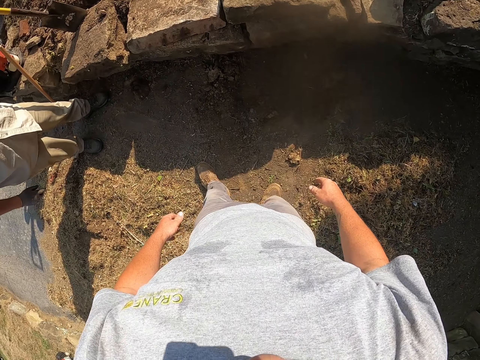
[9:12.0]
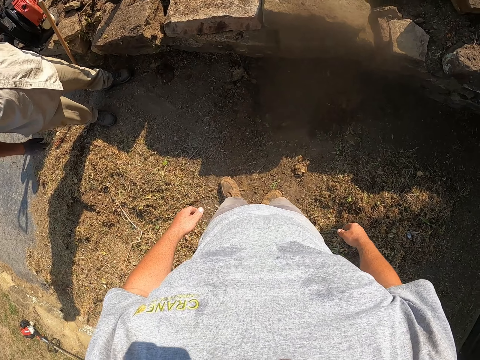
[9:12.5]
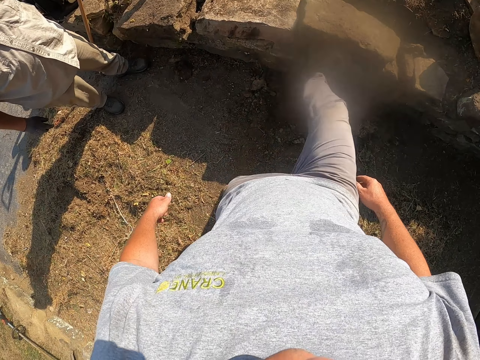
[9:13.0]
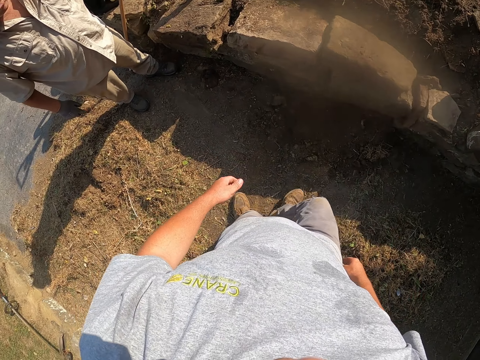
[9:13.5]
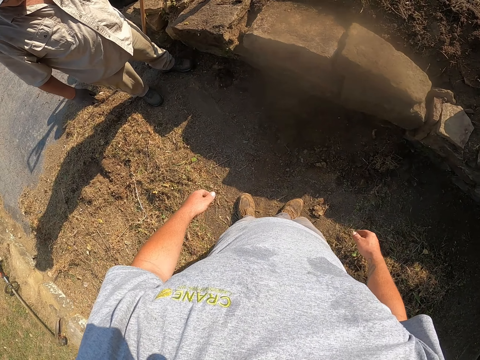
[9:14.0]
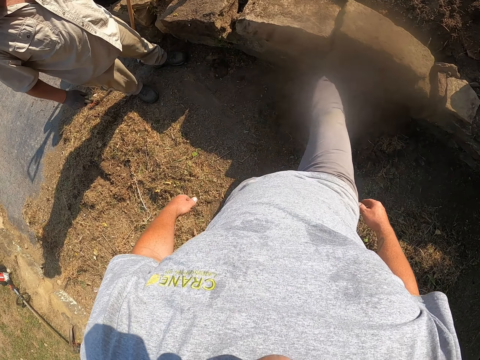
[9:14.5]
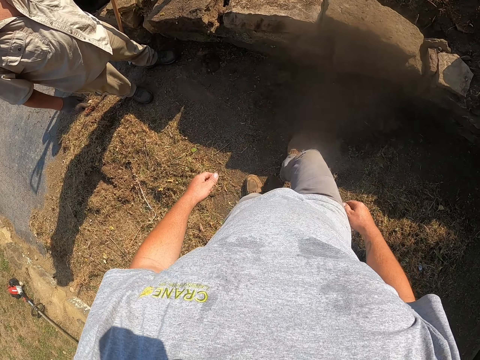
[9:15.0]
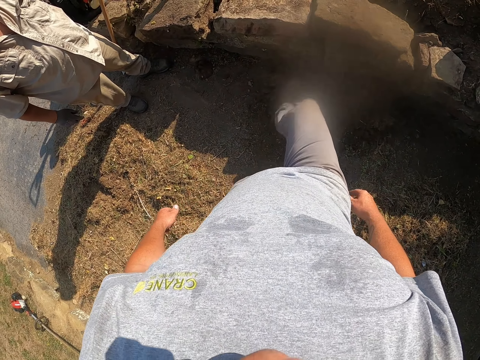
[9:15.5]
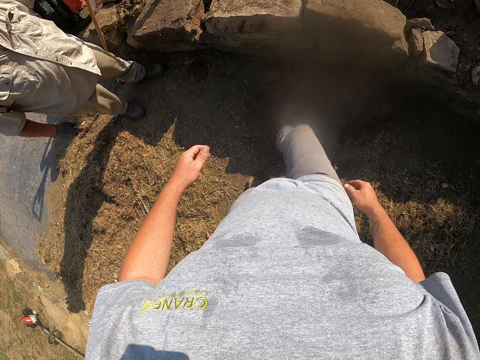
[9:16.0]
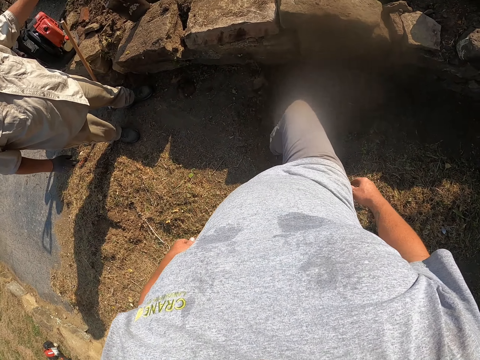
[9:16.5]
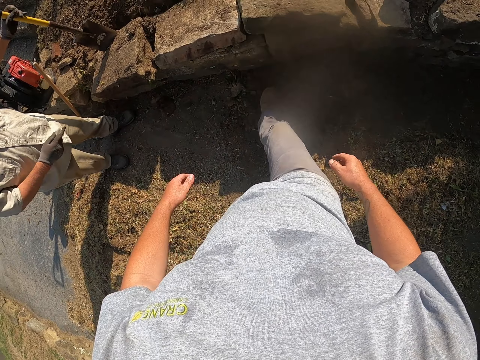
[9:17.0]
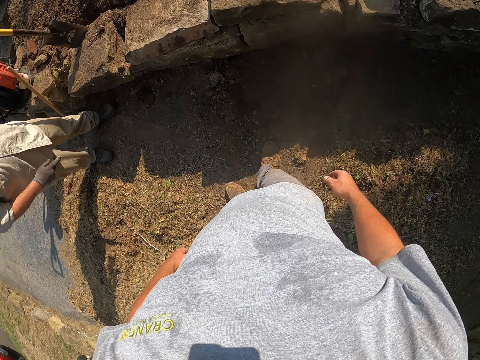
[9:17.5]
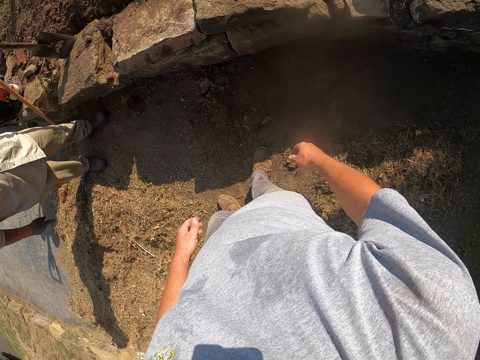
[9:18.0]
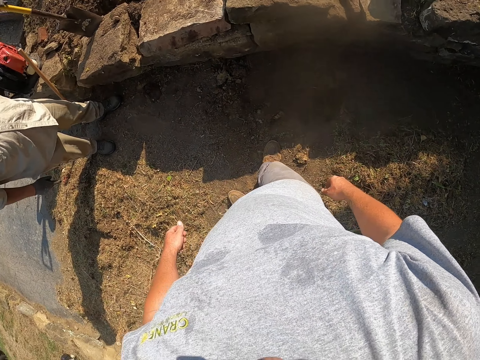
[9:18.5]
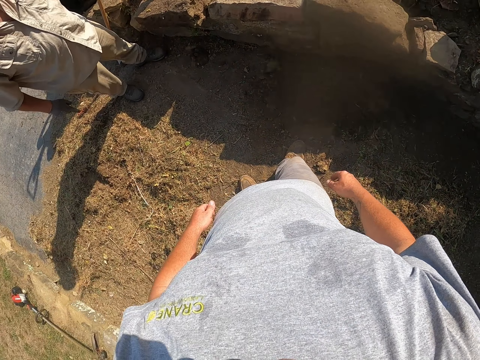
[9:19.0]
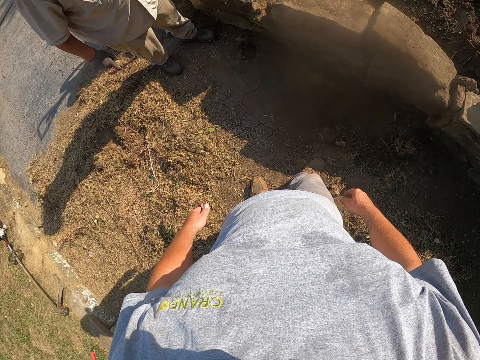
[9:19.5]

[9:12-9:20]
The camera wearer steps down from the block. A man looks around a verandah. The camera wearer hits the stone with his leg. The man points his finger out. The camera wearer looks around the verandah. He moves on the pavement.

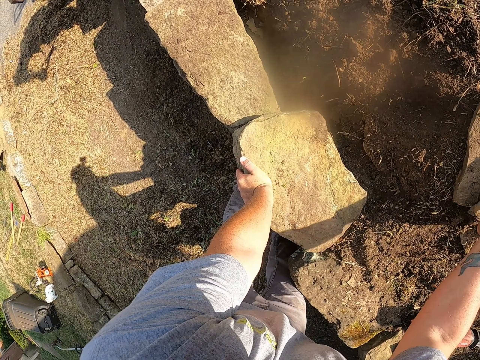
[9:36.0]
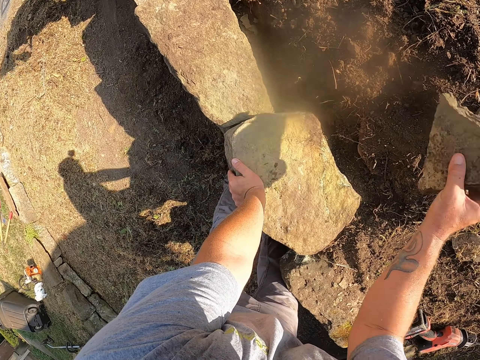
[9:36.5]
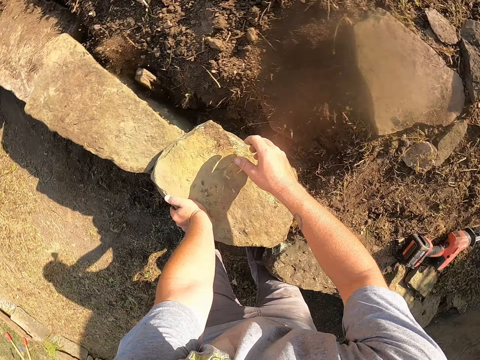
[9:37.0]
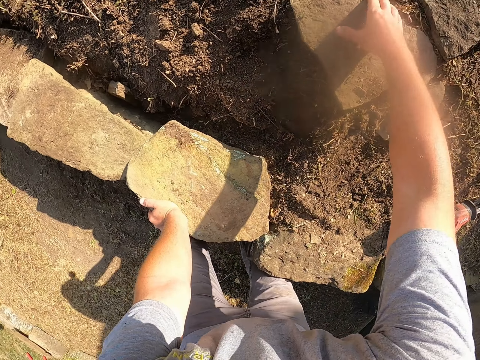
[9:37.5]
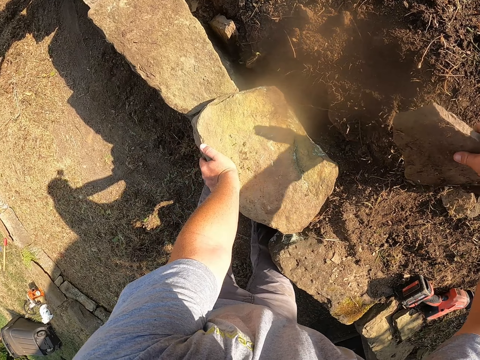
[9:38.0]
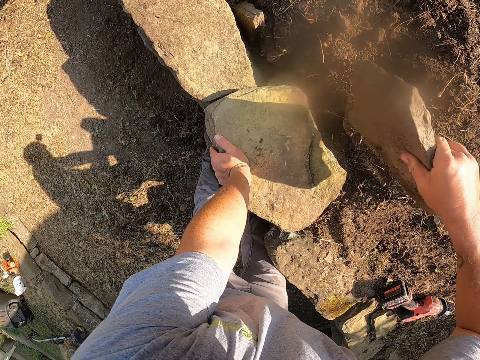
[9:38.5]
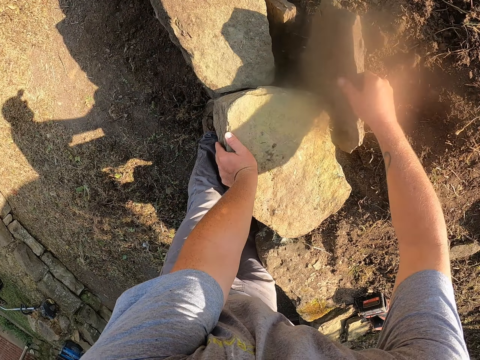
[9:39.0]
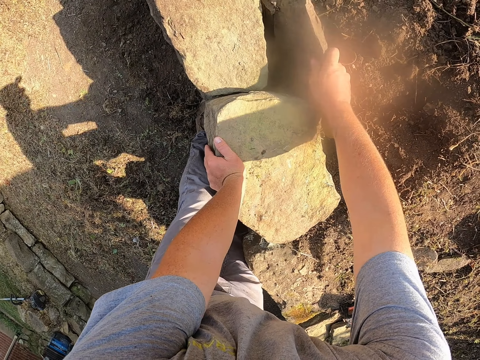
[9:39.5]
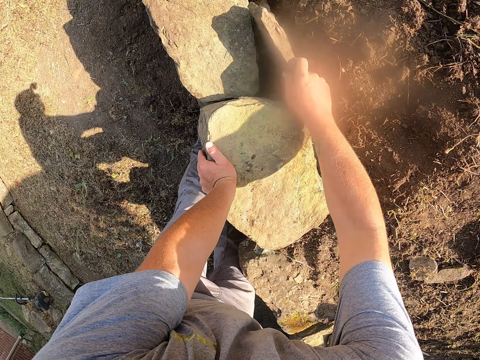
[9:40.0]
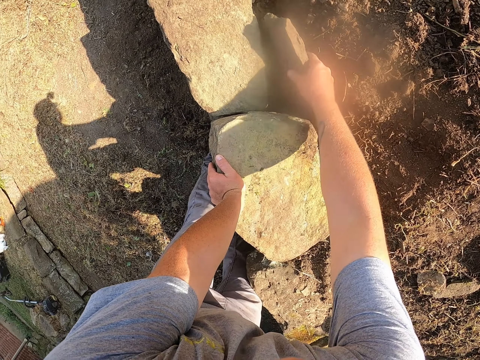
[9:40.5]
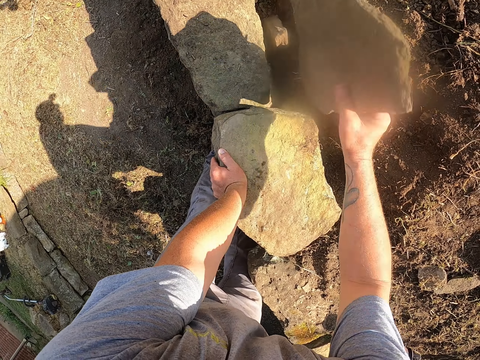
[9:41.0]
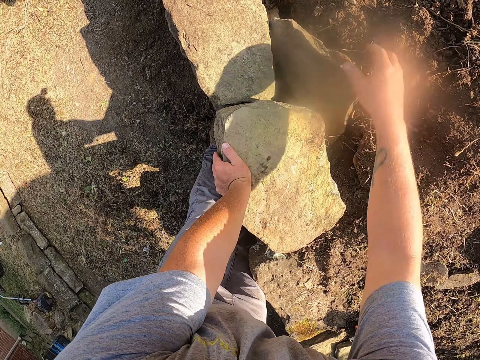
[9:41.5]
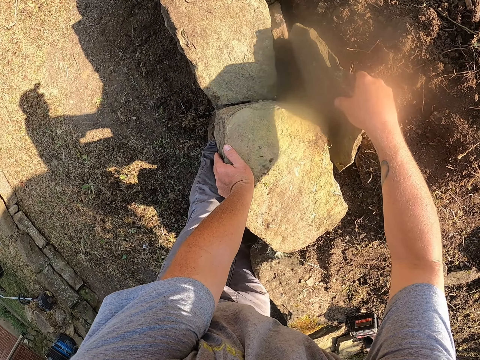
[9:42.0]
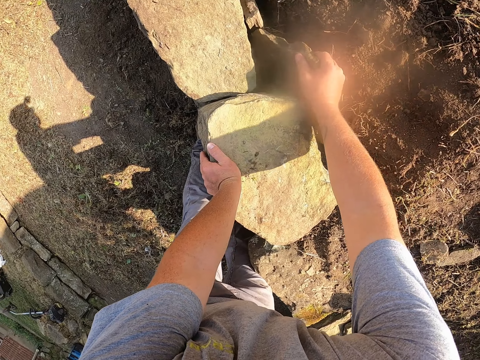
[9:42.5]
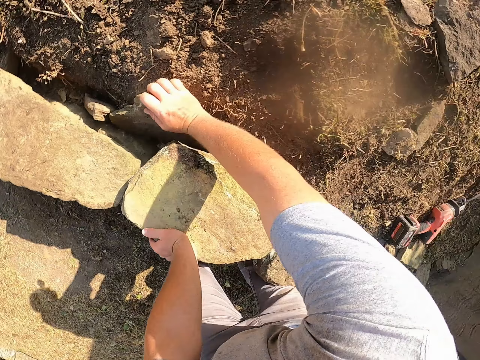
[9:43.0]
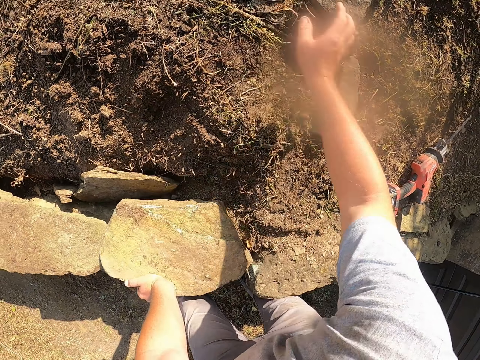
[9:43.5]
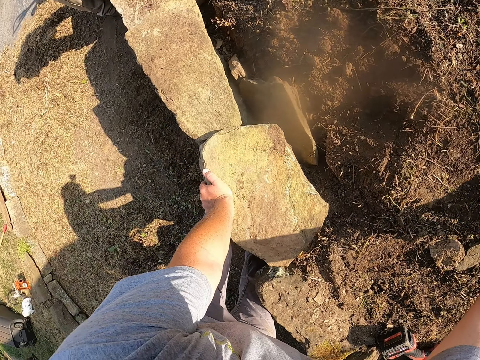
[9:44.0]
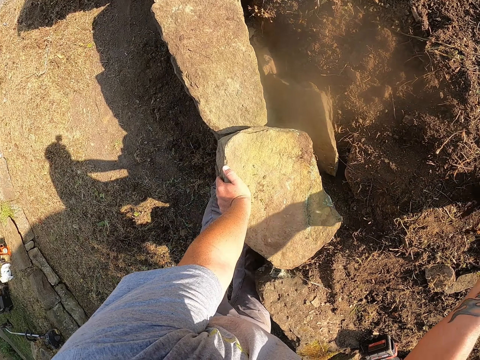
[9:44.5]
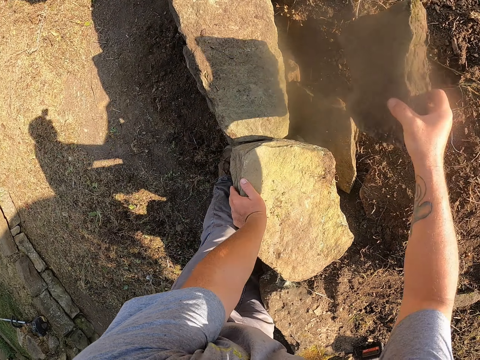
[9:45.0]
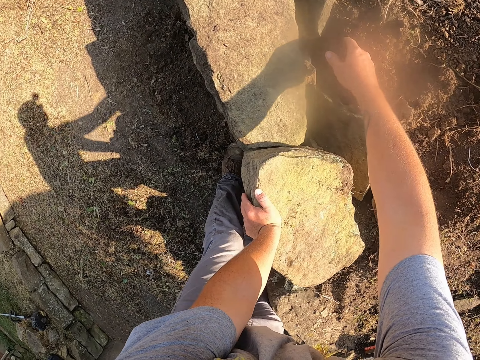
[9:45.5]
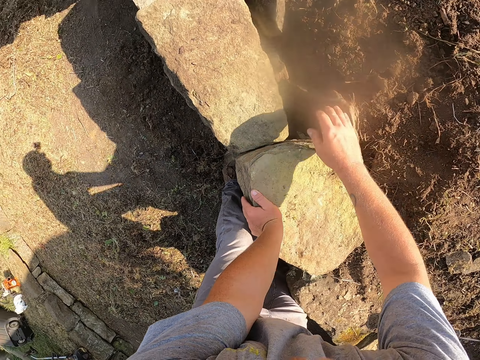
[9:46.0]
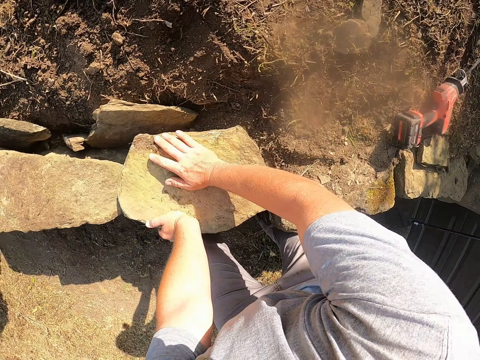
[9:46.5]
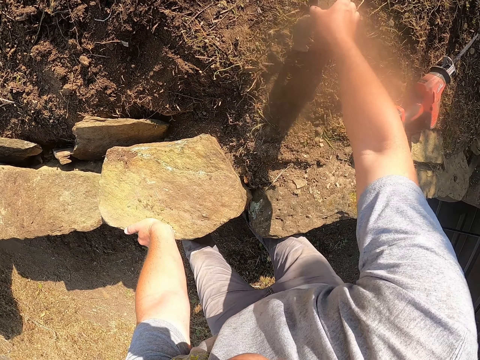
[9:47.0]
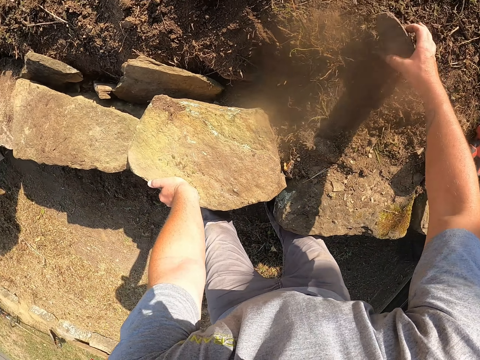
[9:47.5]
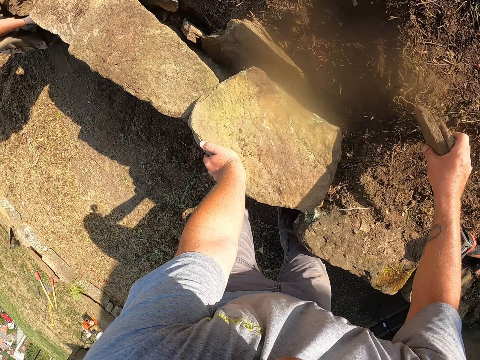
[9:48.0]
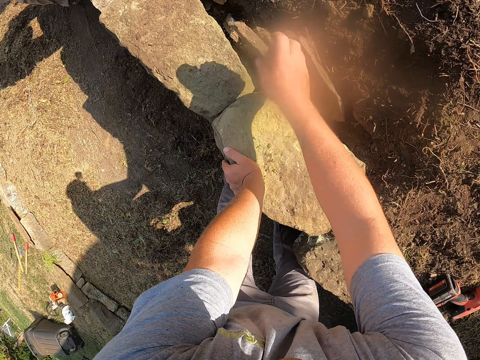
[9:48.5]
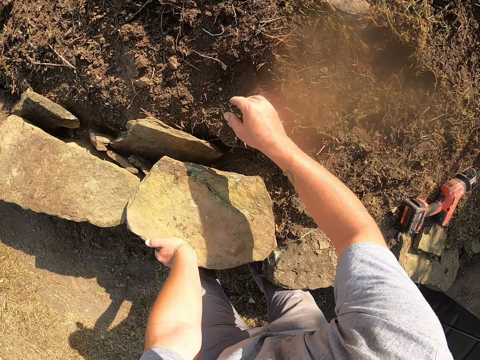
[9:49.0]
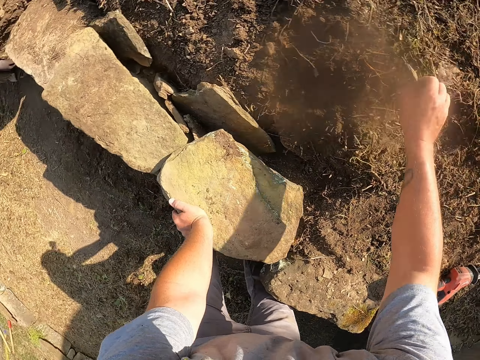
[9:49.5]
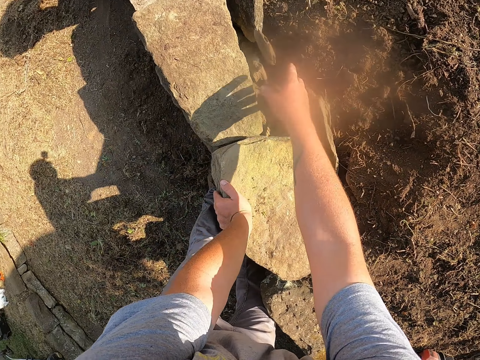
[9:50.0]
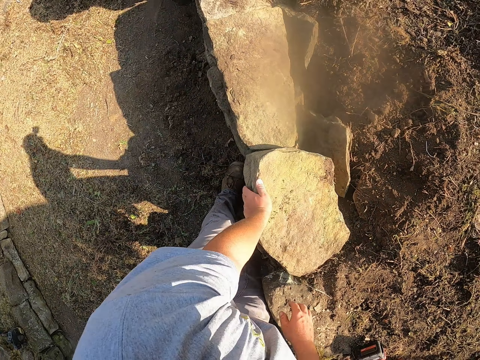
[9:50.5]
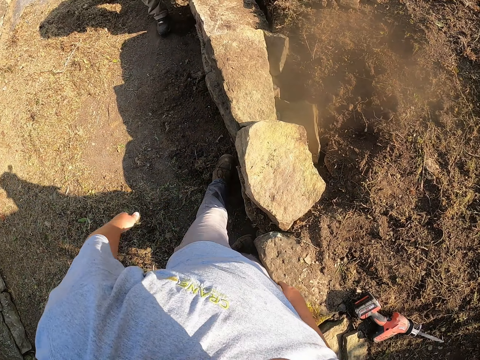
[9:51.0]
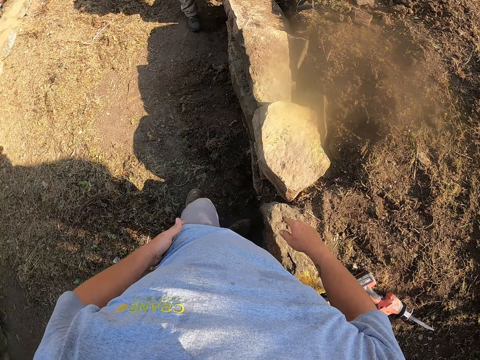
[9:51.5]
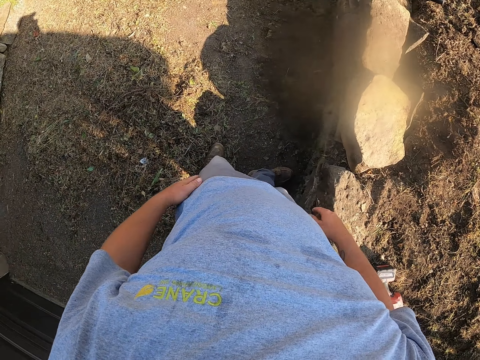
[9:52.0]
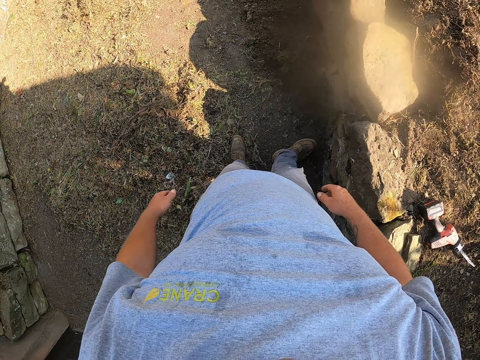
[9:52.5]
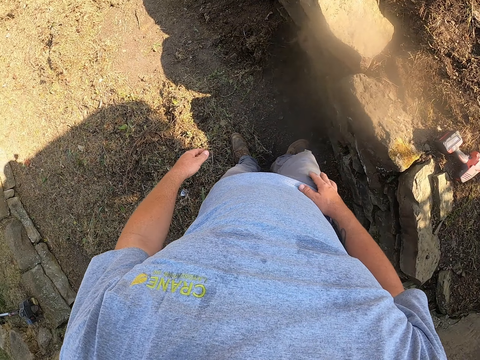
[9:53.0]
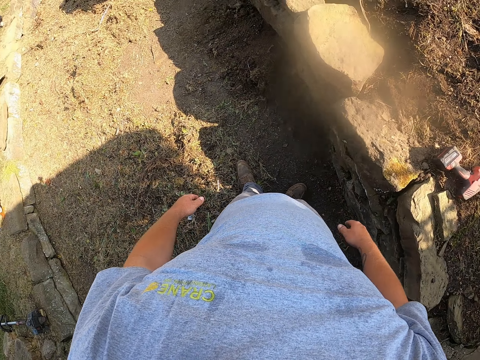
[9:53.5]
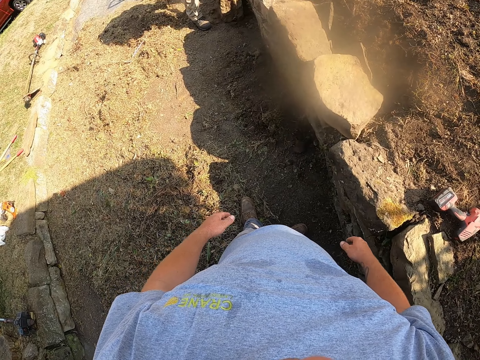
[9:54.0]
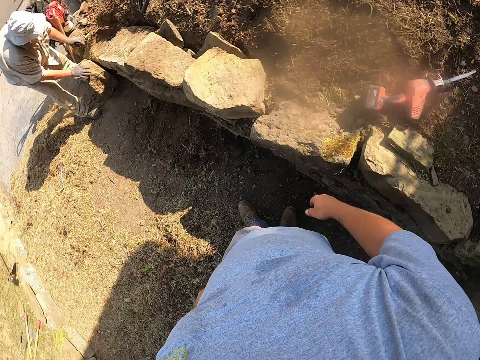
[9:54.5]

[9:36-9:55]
The camera wearer moves a block on the ground. He throws the stone between the ground and the stones. He picks up the stone from the ground with his right hand. He adjusts the block on the ground. He places the stone between the ground and the stones. He picks up the stone from the ground with his right hand. He throws the stone between the ground and the stones. He puts down the block on the ground. He picks up the stone from the ground with his right hand. He places the stone between the ground and the stones. He picks up the stone from the ground with his right hand. He throws the stone between the ground and the stones. He puts down the block on the ground. He stands up. He wipes his left hand on his clothes. He looks around a verandah.
